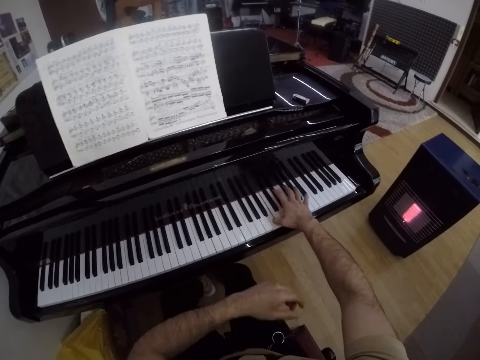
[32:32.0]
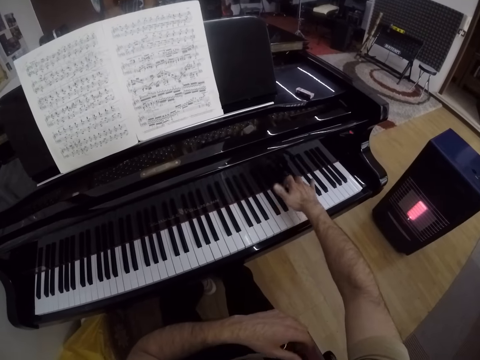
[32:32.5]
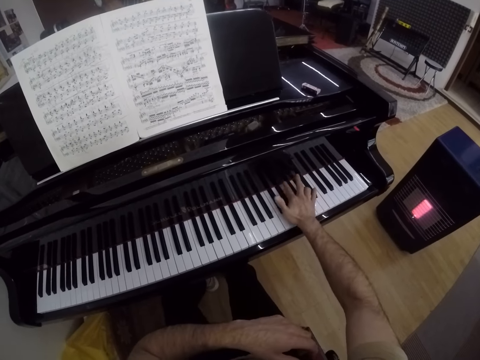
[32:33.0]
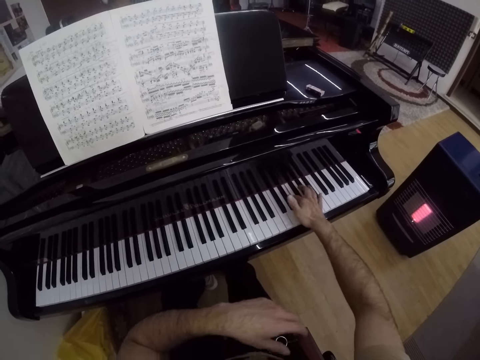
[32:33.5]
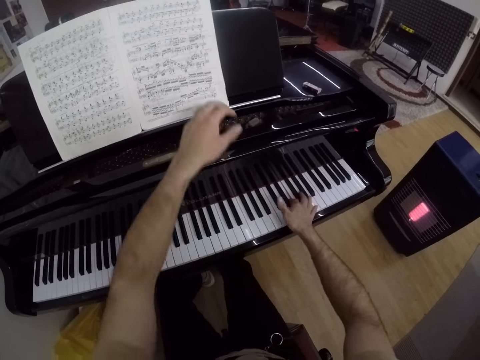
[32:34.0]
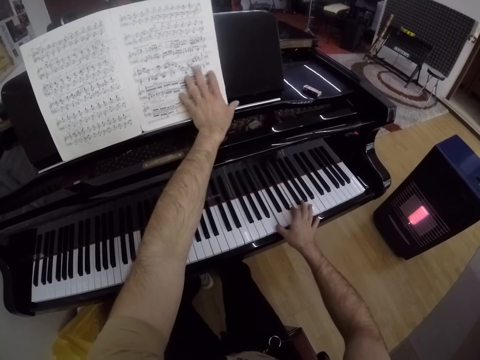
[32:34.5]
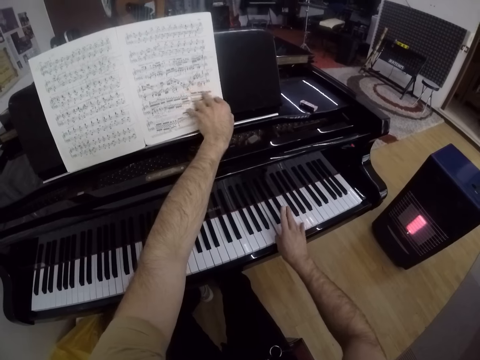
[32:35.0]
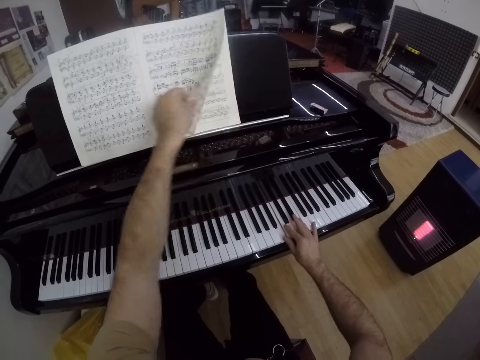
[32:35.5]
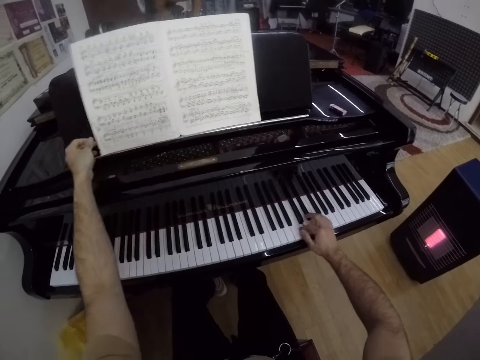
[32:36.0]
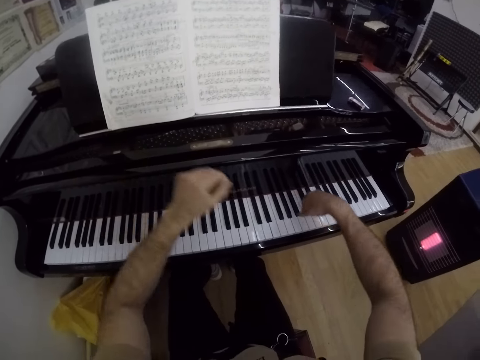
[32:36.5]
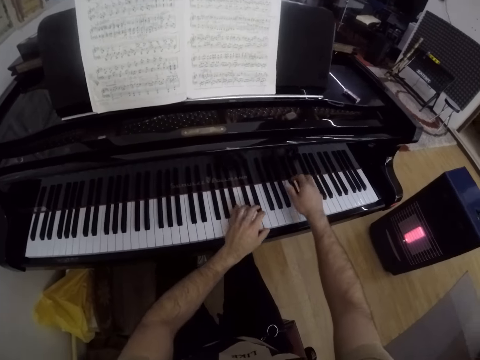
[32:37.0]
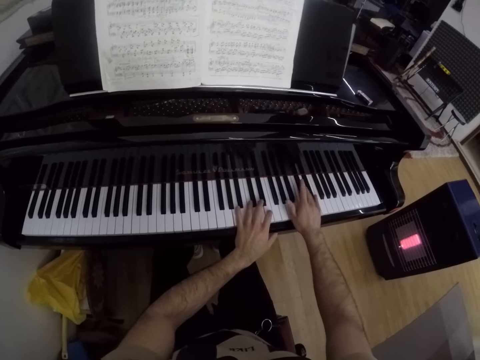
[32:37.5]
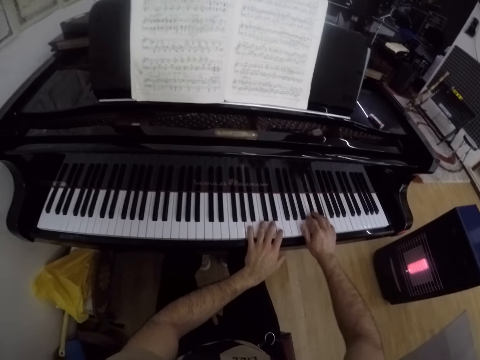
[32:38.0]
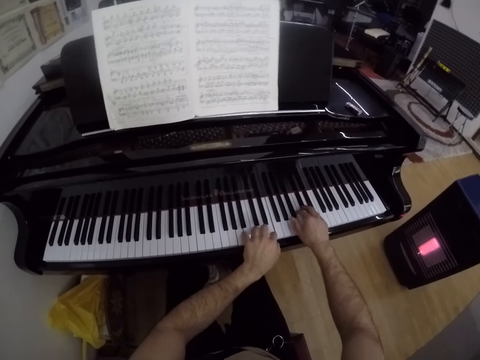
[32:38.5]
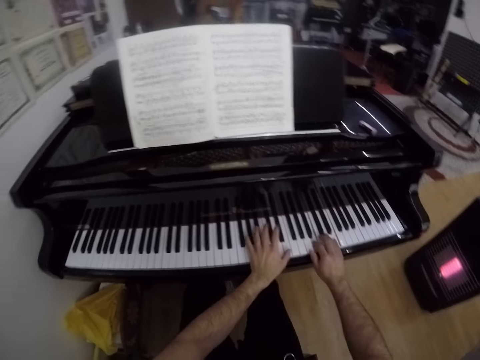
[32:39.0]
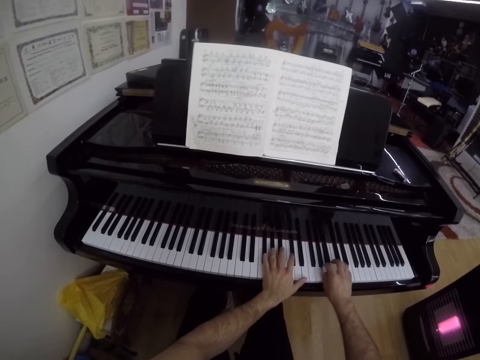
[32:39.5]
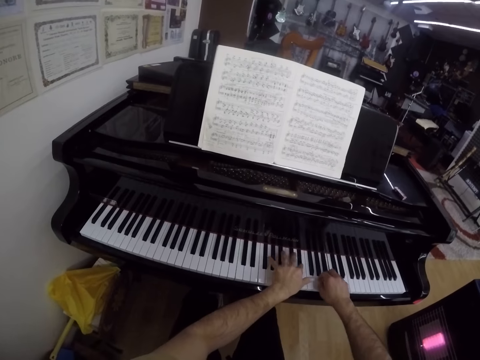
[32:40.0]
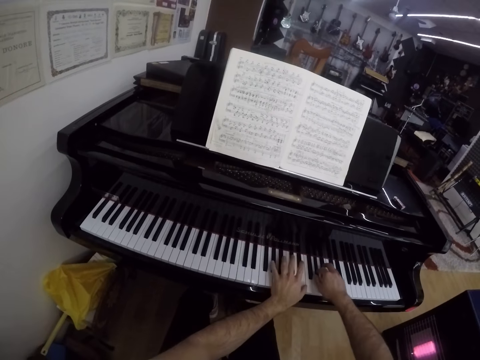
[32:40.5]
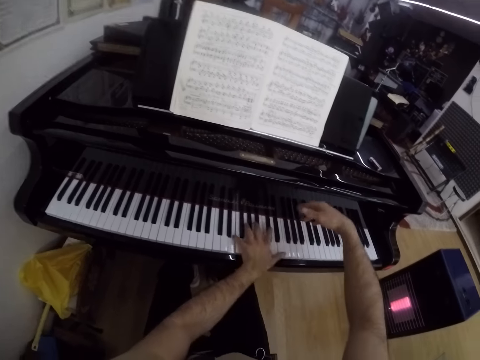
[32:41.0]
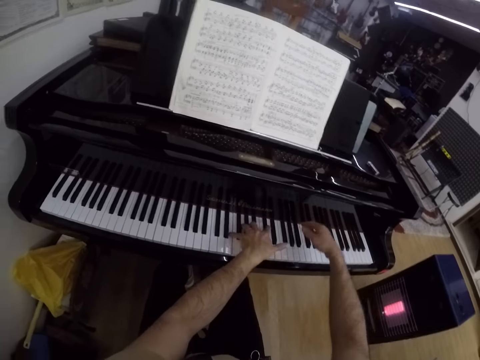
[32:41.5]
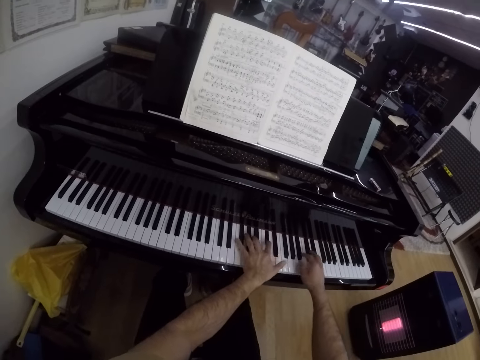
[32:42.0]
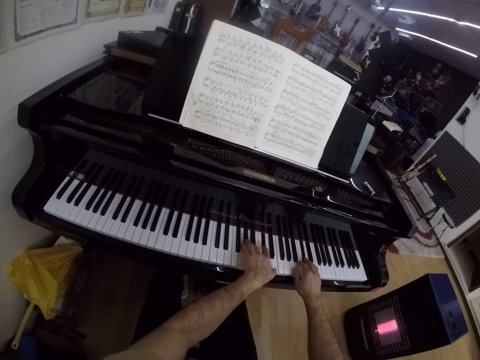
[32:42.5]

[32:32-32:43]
The camera wearer turns a page of a music book on the piano with his left hand. He plays the piano with both hands.

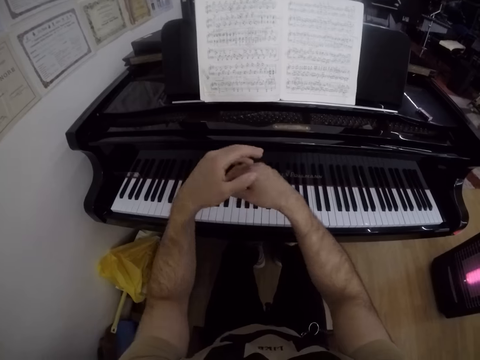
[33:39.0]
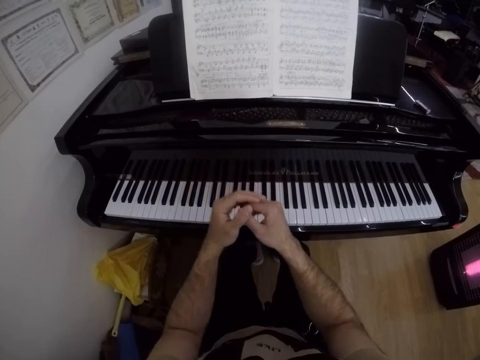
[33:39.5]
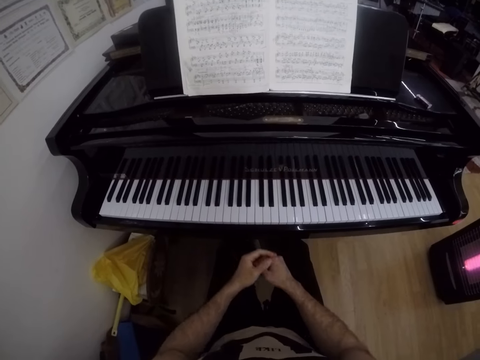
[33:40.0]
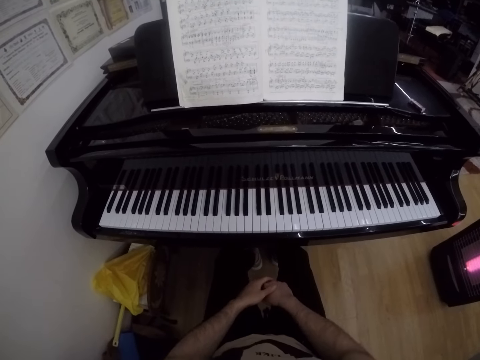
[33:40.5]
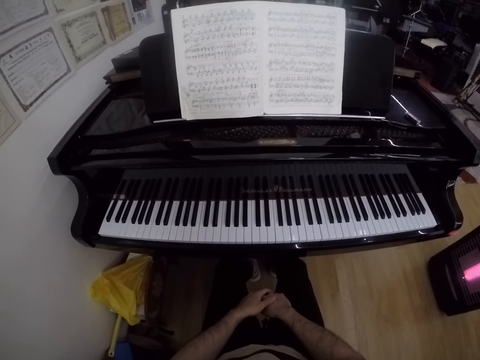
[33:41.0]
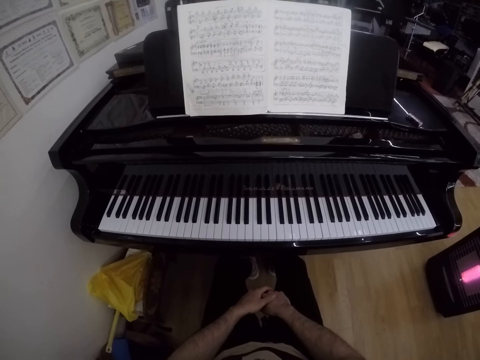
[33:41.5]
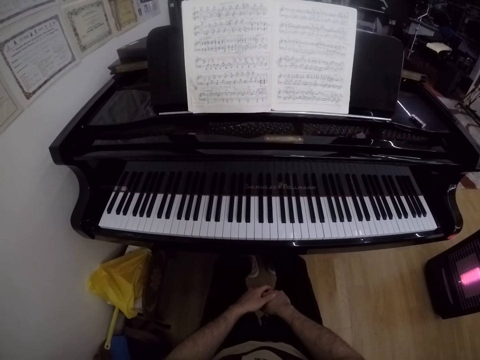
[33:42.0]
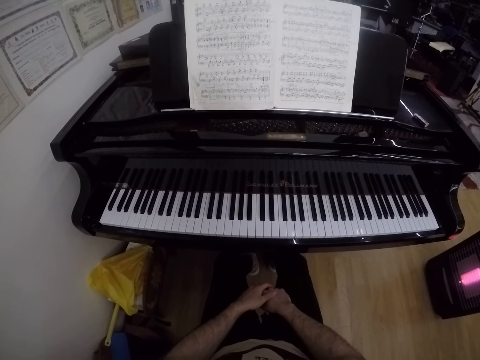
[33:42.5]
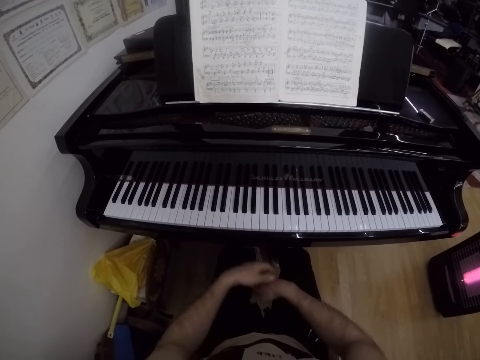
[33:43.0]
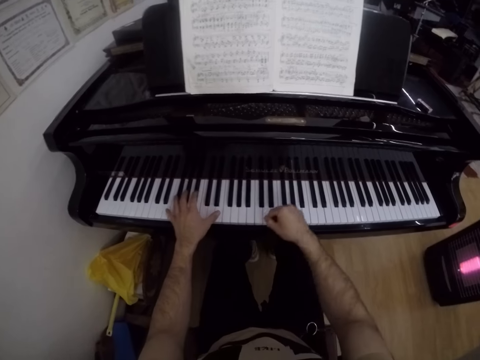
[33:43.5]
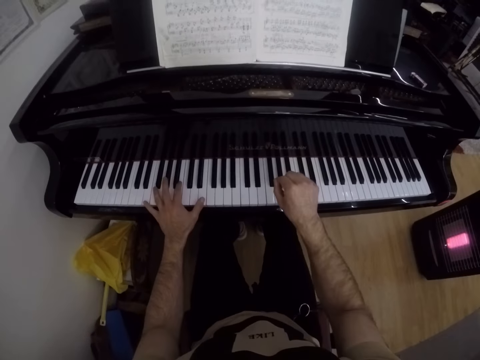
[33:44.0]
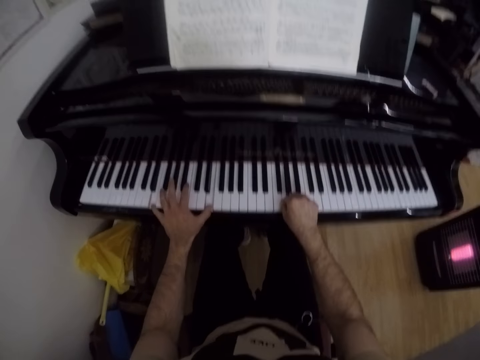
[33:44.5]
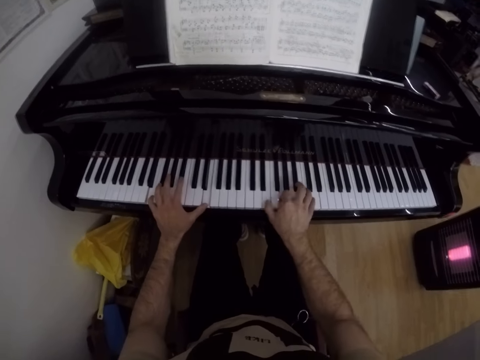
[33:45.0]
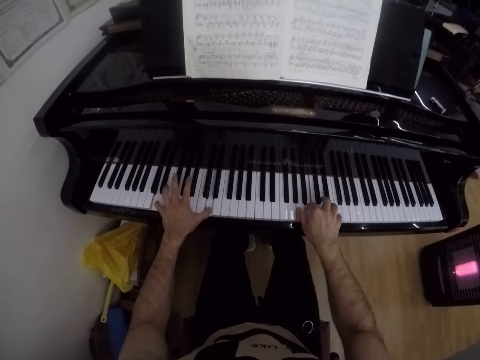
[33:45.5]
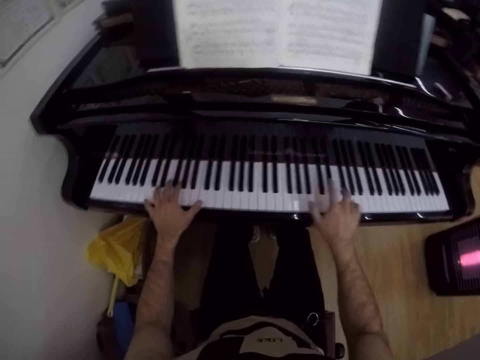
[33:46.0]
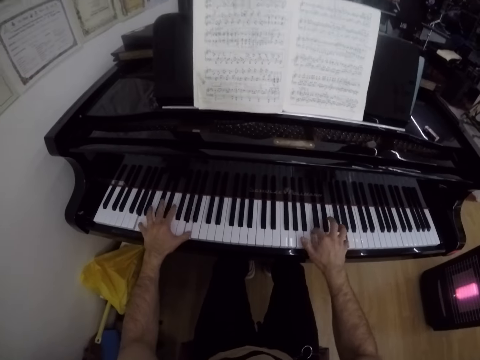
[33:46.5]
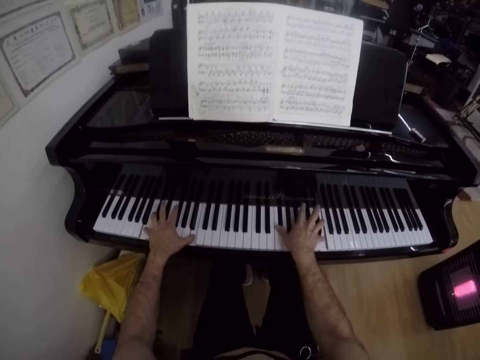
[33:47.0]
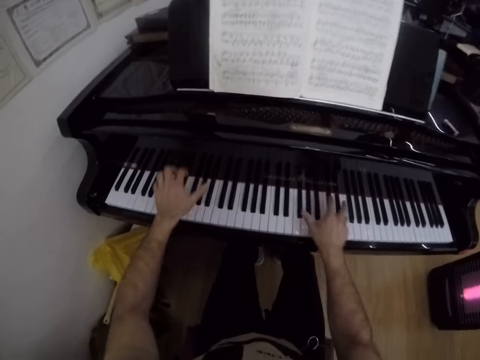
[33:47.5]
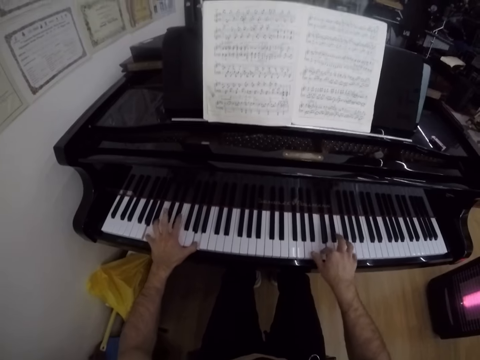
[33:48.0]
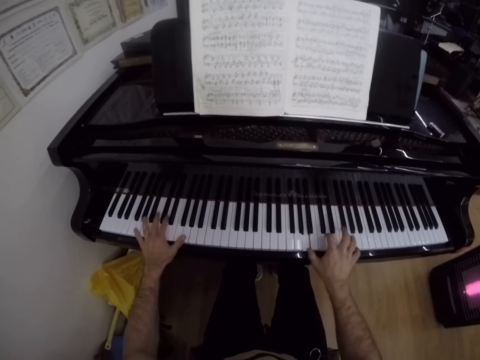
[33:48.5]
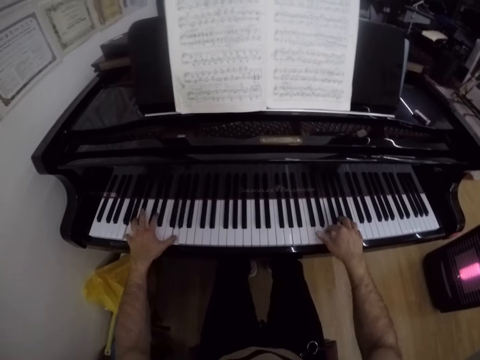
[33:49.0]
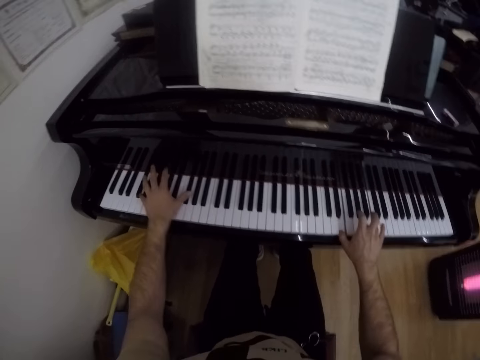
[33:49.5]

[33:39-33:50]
The camera wearer rests his hands on his lap. He plays the piano with both hands.

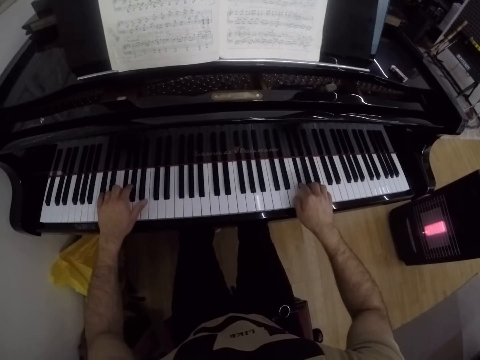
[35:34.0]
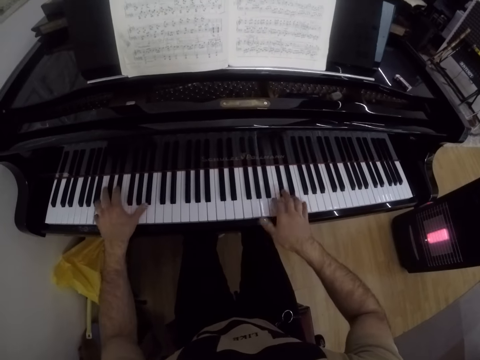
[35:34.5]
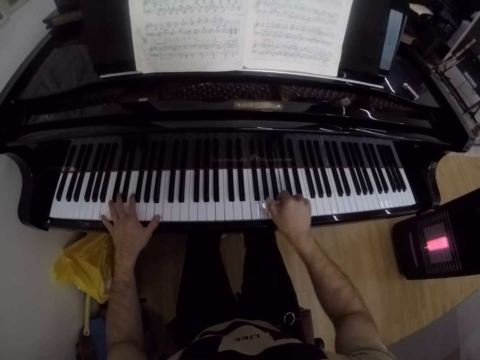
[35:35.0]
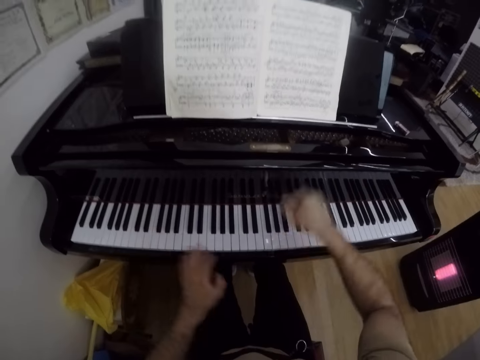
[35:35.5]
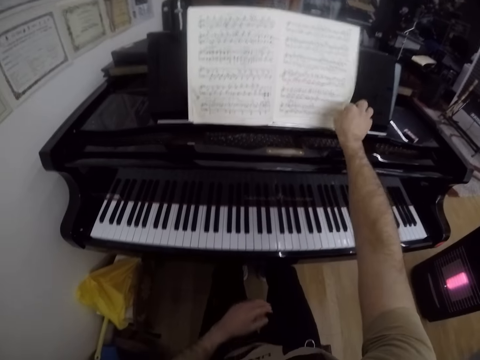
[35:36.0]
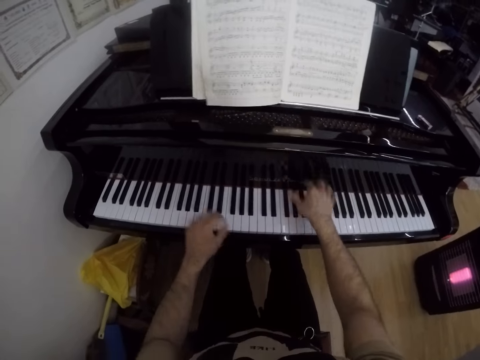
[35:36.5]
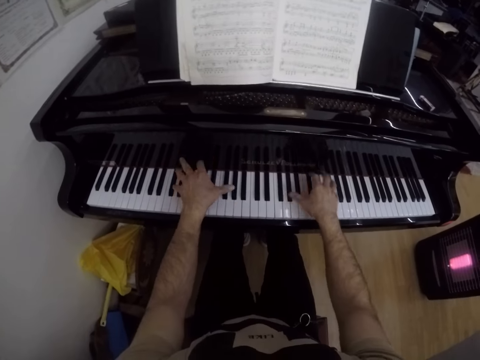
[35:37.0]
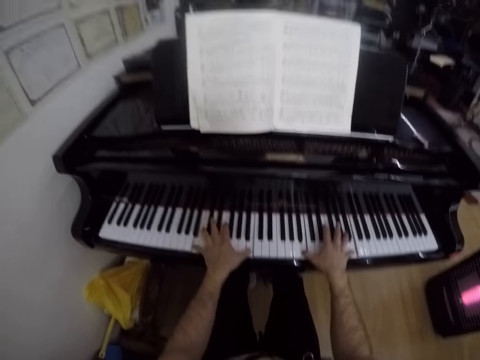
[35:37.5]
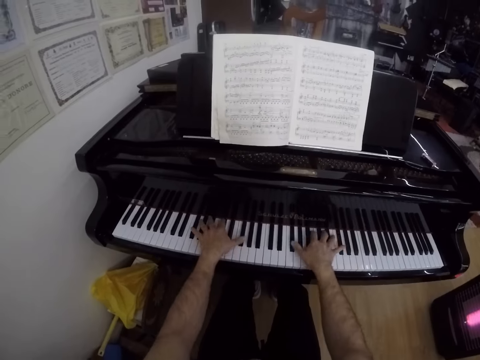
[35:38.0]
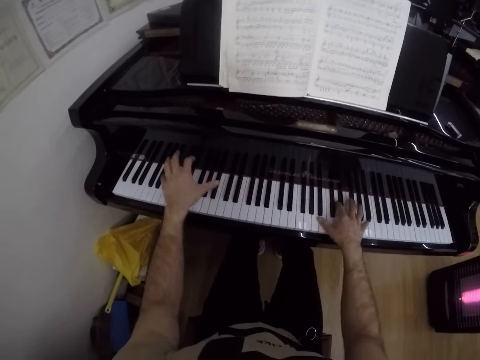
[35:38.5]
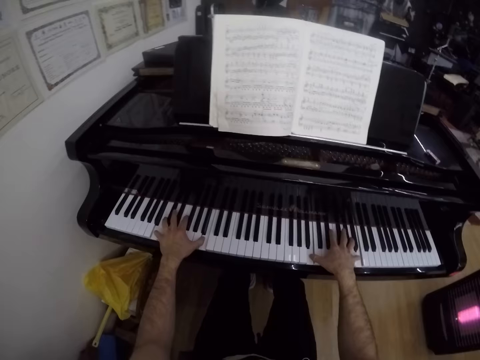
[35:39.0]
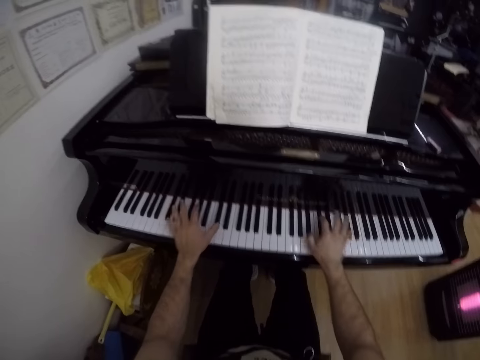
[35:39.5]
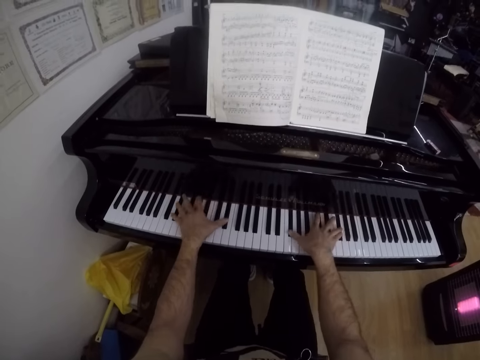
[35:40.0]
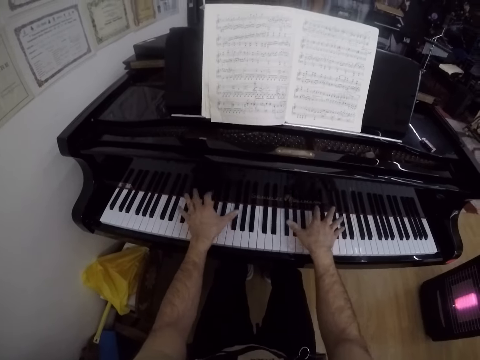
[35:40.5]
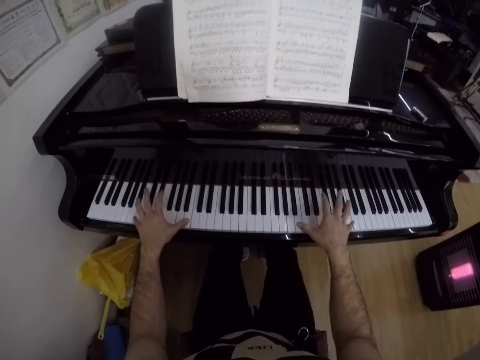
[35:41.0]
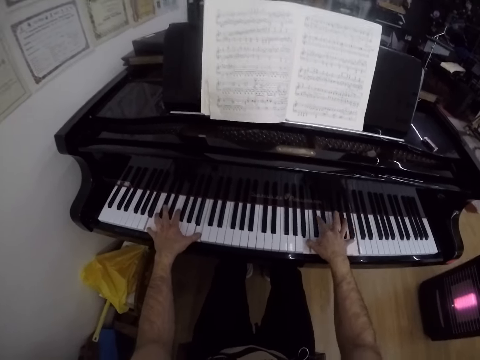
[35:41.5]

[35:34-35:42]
The camera wearer turns a page of the music book on the piano with his right hand. He plays the piano with both hands.
